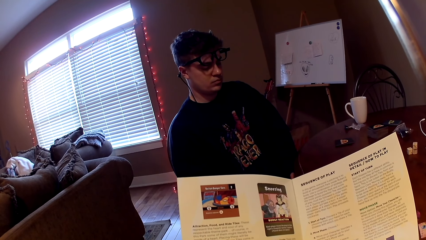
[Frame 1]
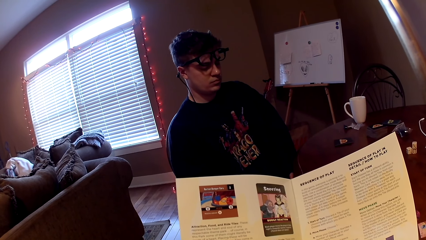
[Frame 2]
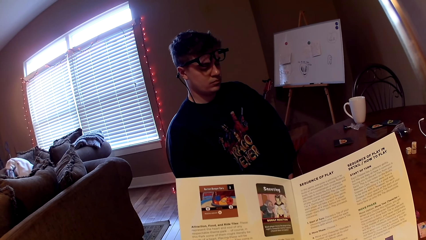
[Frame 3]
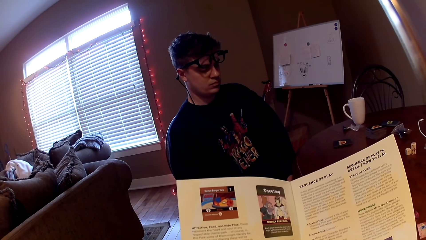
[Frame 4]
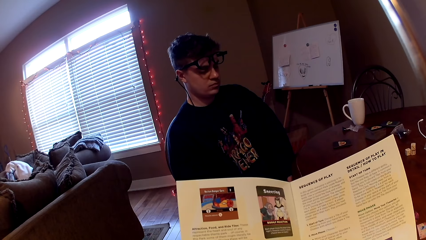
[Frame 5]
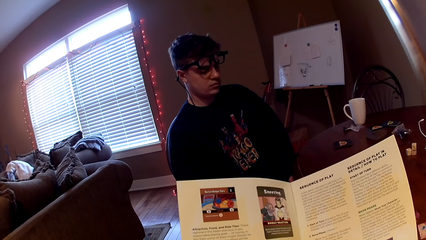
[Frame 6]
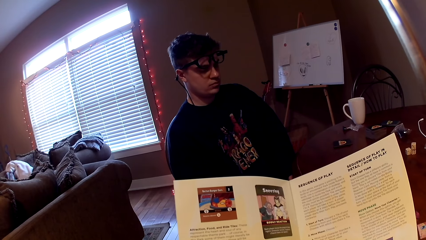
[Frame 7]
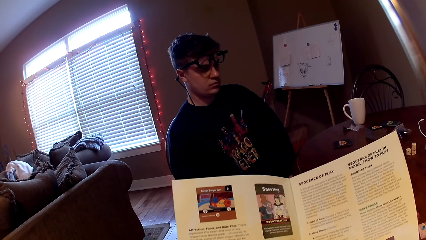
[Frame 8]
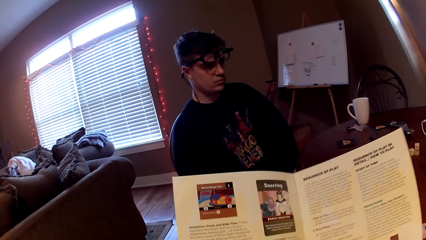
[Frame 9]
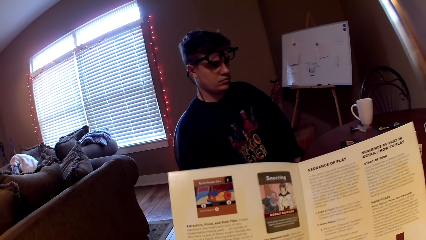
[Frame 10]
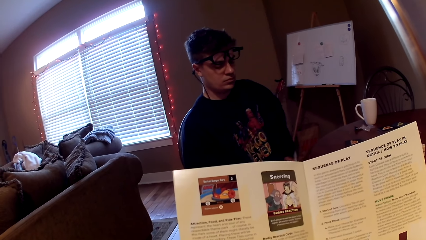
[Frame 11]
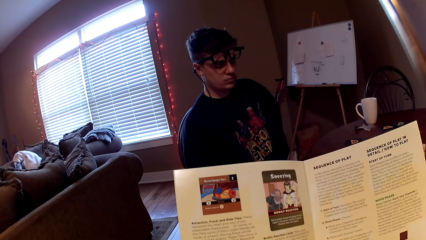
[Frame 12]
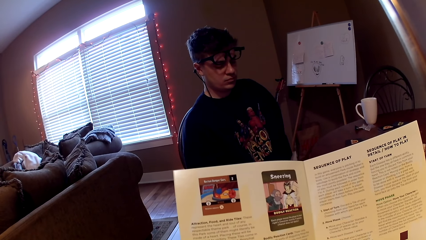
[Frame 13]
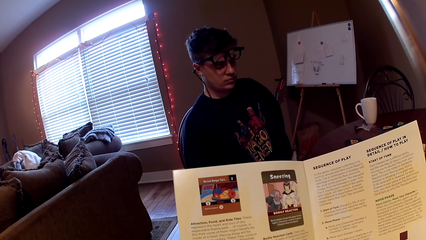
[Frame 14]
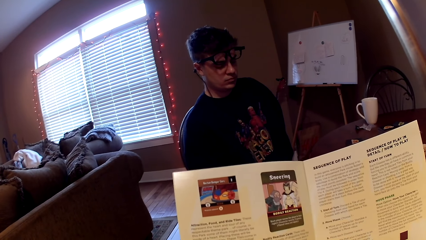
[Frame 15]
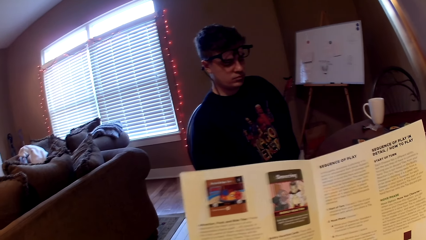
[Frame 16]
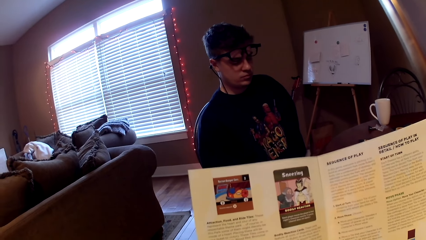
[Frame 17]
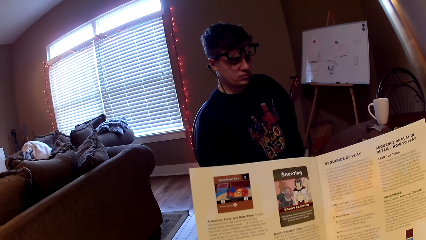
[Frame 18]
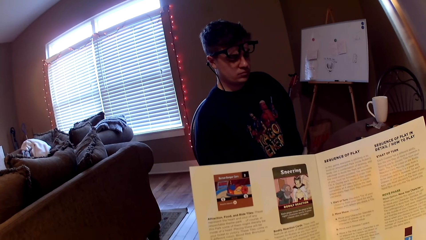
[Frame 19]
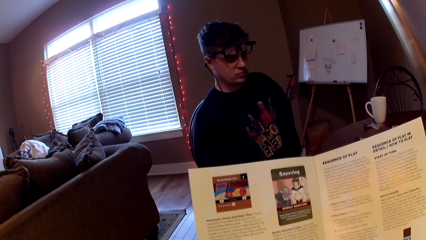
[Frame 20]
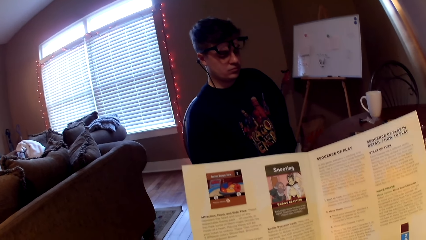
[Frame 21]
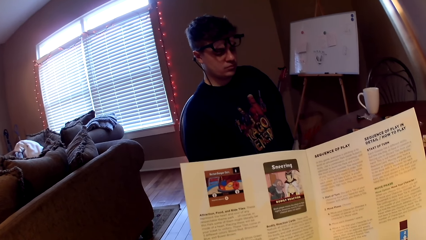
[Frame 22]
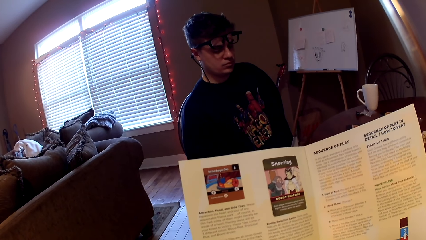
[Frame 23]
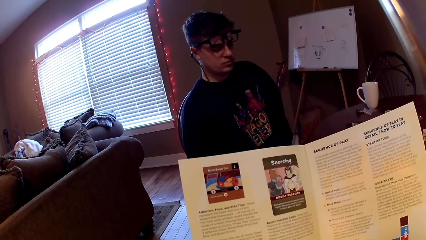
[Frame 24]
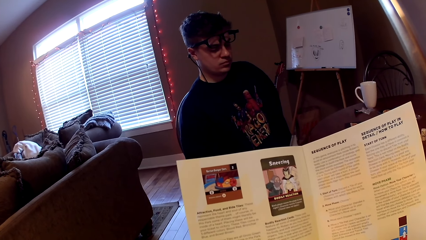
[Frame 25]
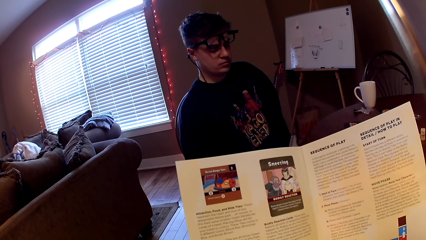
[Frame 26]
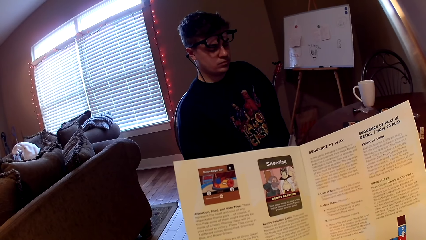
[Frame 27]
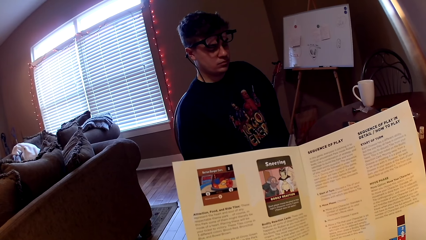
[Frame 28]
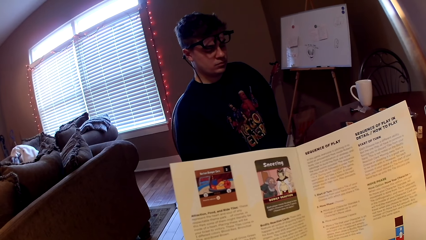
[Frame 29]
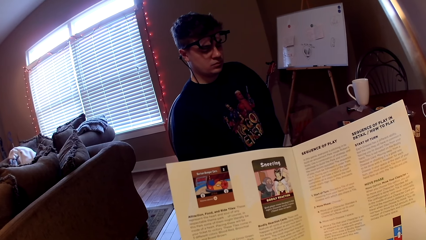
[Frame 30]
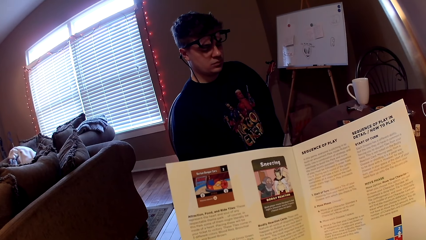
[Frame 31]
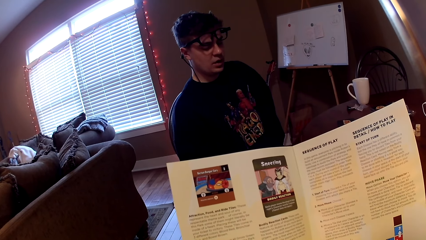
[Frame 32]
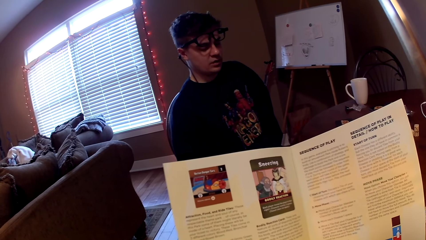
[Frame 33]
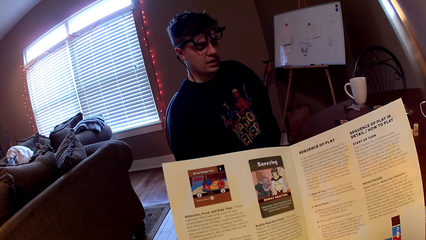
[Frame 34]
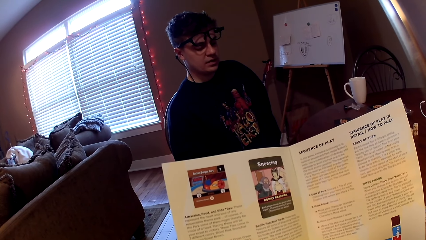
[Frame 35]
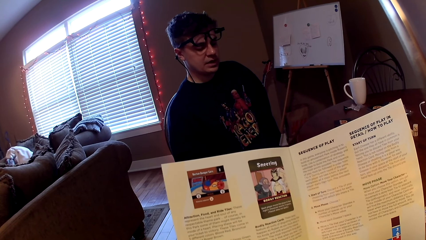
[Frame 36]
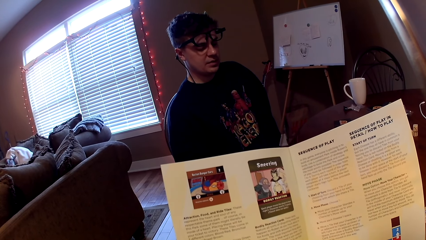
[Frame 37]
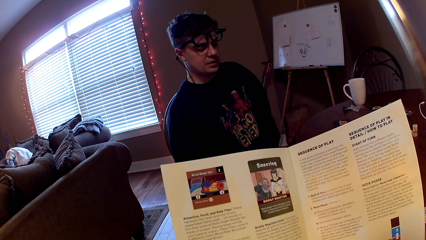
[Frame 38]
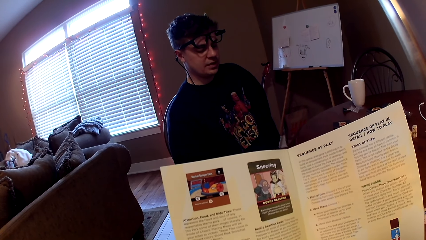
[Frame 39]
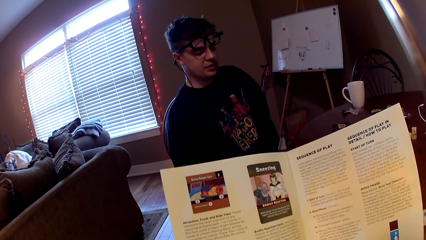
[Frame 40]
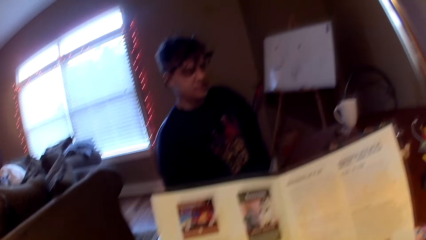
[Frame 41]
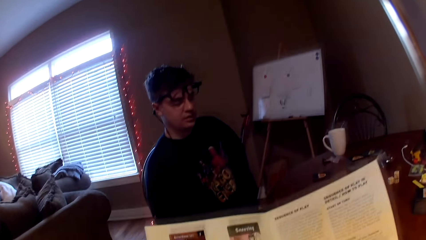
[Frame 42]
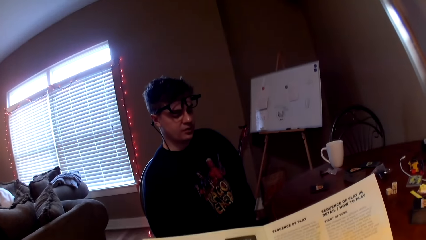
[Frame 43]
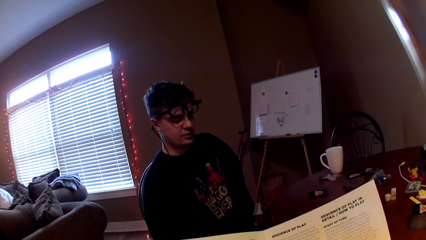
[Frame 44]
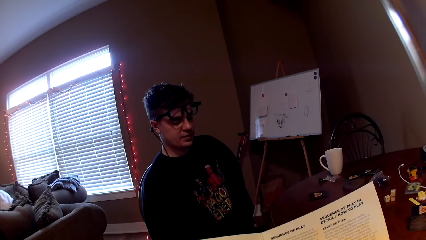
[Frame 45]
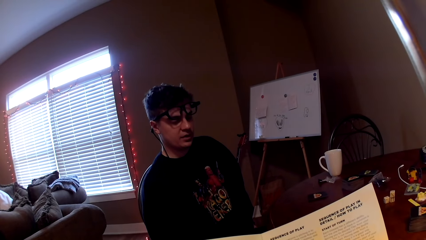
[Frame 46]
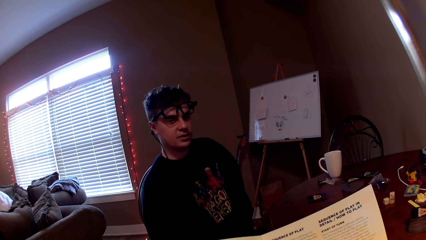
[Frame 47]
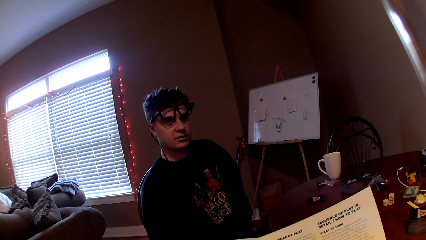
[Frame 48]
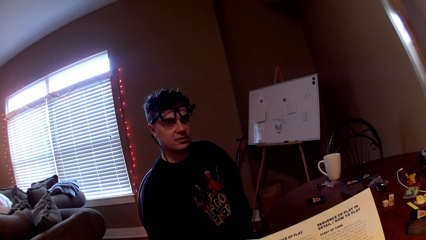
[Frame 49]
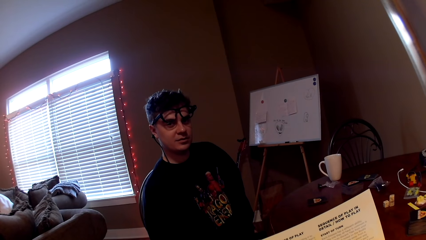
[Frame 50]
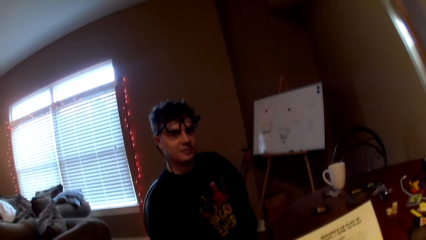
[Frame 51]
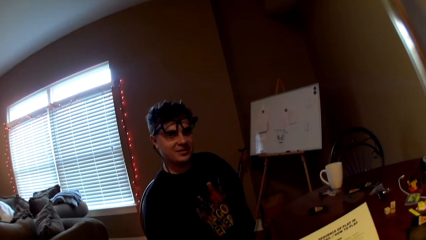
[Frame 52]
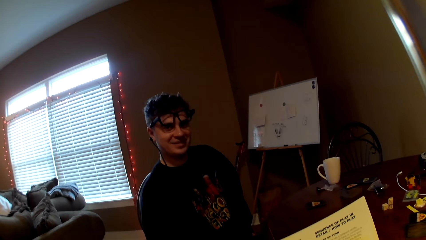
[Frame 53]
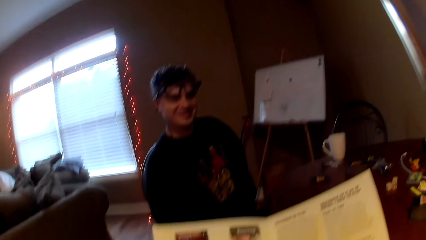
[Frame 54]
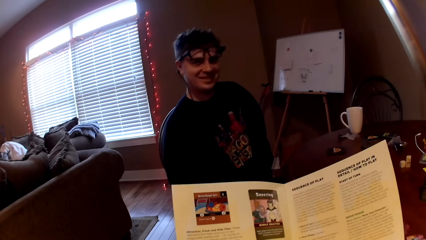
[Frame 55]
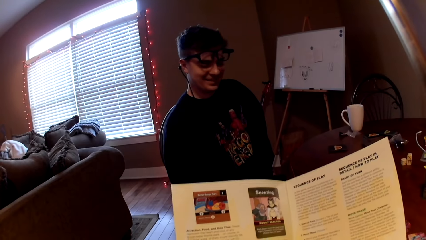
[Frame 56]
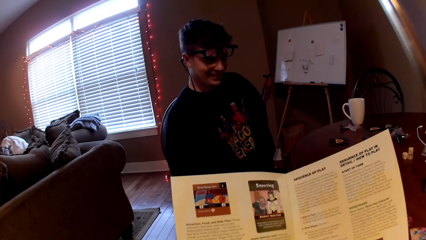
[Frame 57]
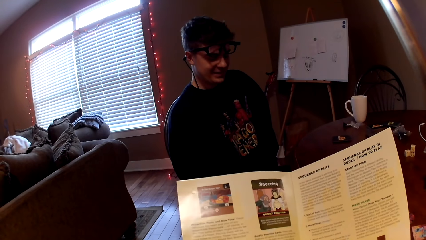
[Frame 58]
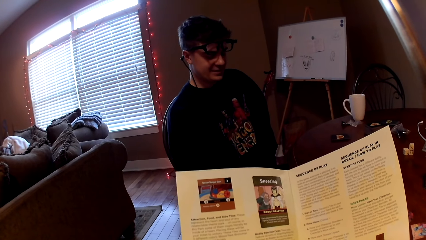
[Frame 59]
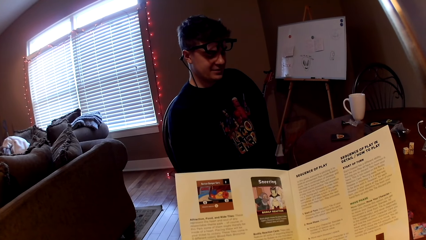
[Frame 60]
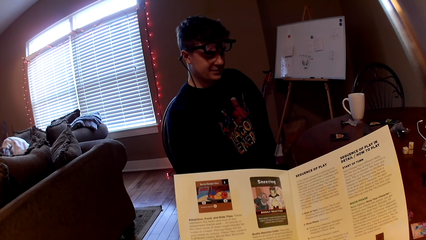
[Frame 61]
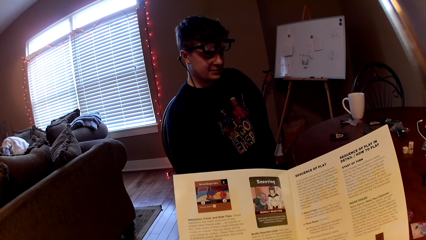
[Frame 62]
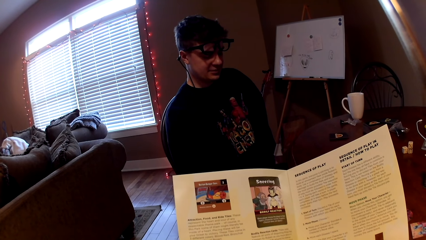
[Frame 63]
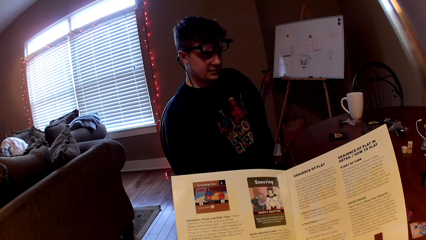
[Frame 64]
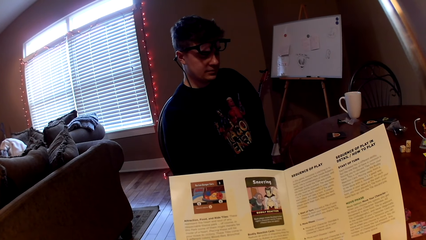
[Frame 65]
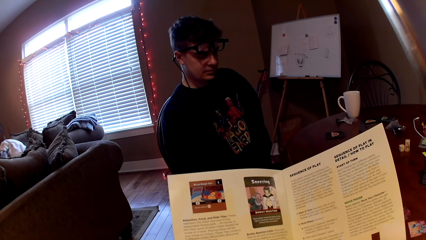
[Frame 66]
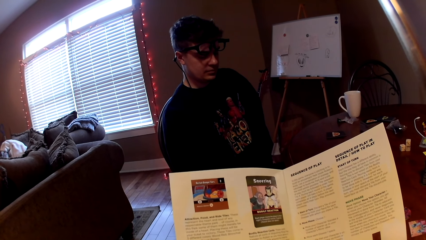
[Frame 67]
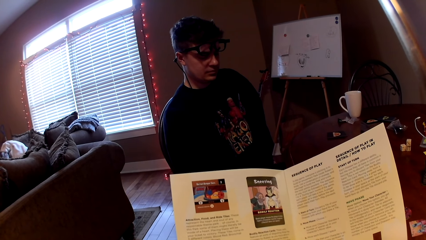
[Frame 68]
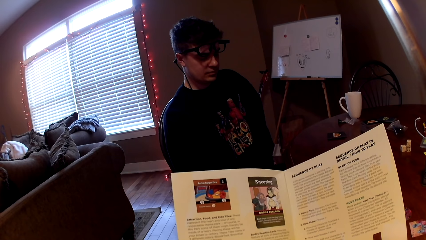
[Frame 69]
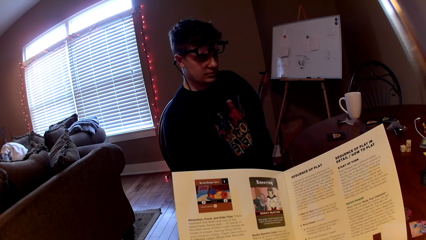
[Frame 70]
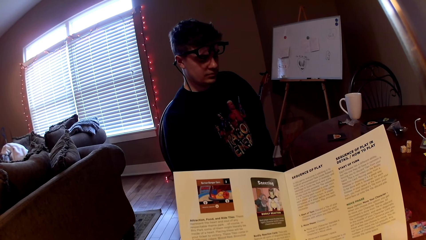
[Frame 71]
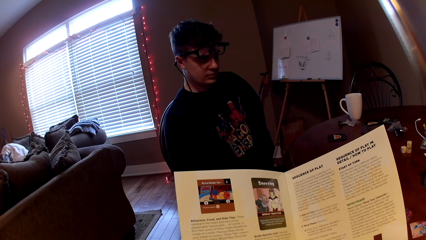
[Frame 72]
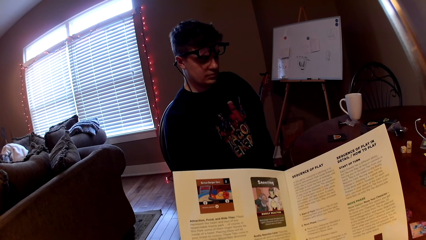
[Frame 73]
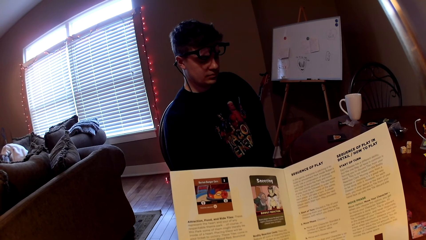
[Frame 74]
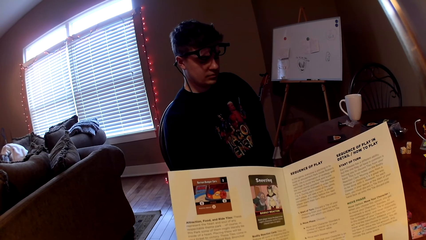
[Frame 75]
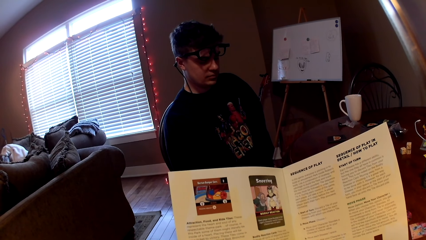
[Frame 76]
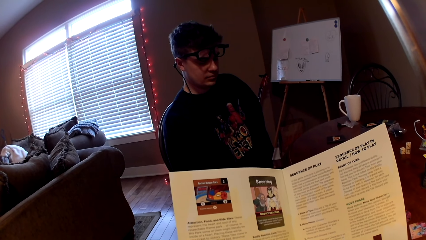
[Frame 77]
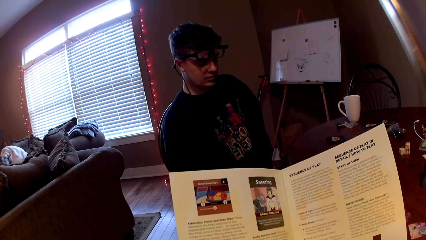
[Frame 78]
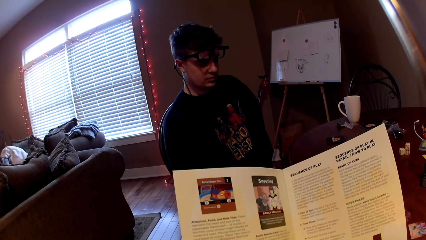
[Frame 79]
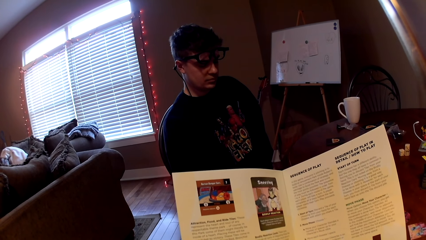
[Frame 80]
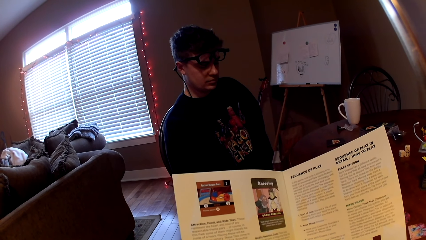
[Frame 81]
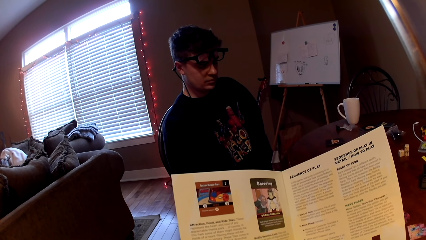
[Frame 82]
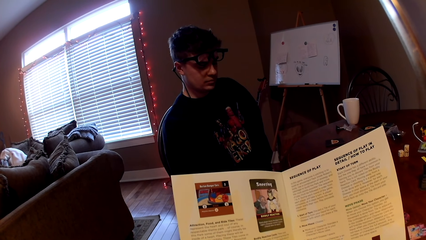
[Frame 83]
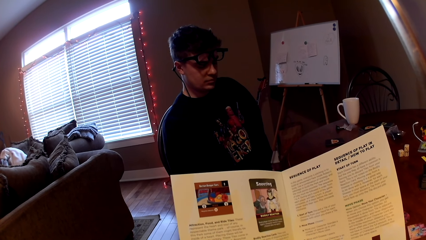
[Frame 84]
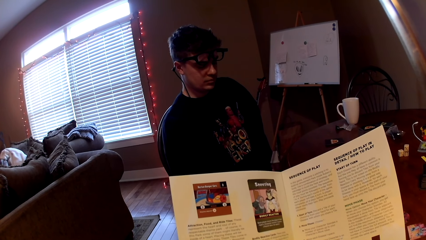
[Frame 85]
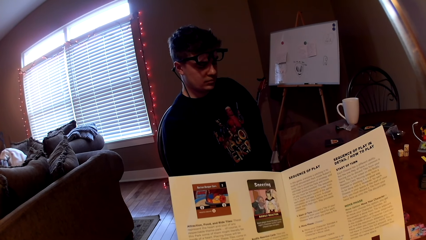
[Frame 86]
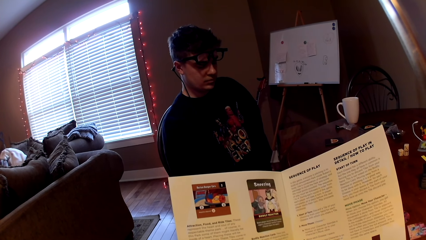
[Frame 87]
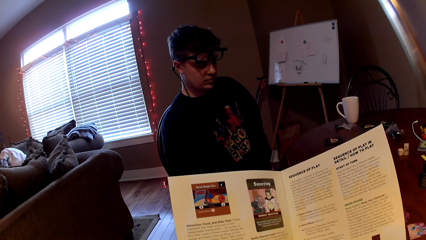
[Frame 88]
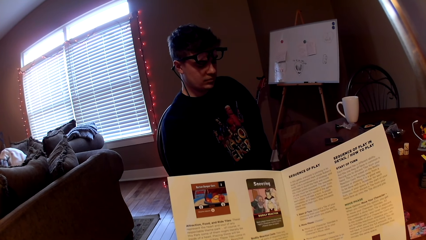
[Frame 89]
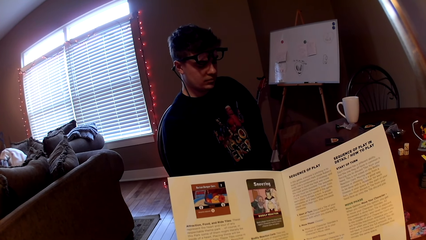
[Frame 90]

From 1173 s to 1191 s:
A man converses with the camera wearer. The camera wearer reads a magazine.
